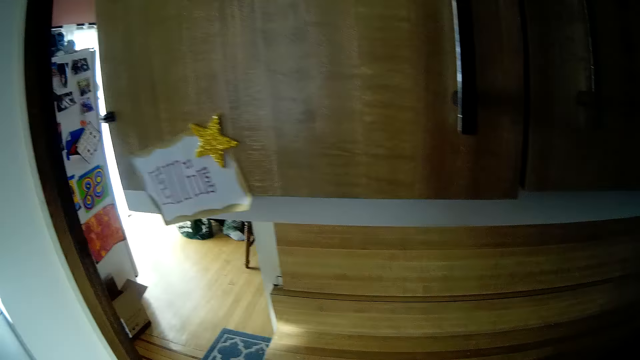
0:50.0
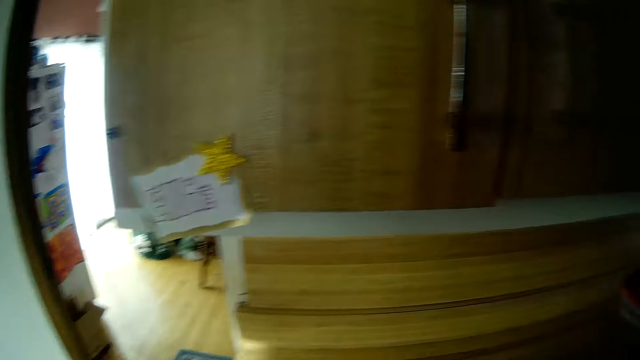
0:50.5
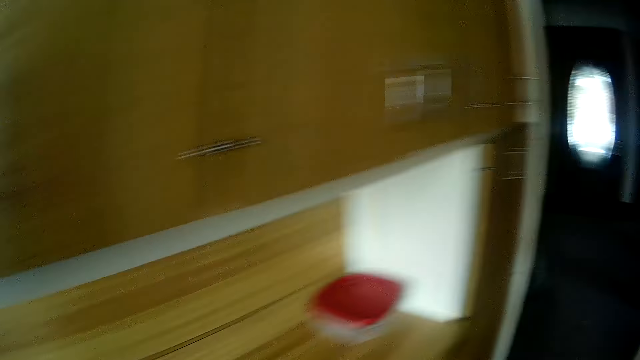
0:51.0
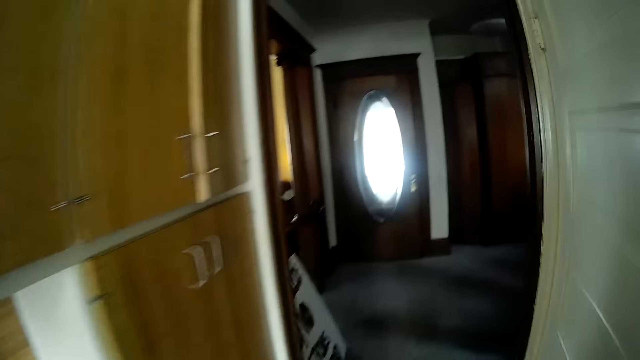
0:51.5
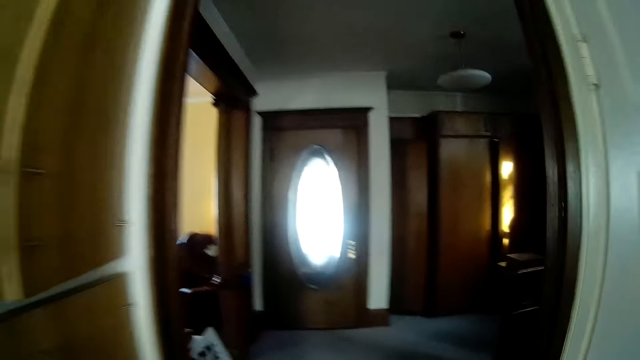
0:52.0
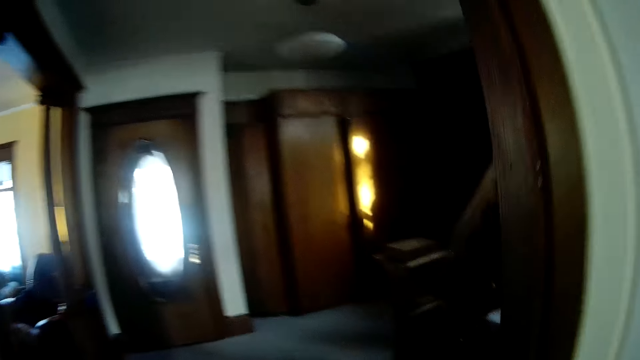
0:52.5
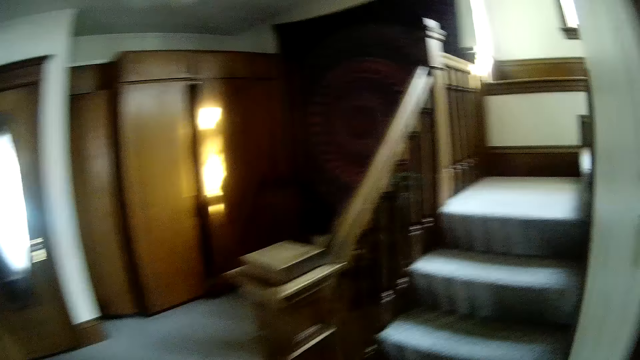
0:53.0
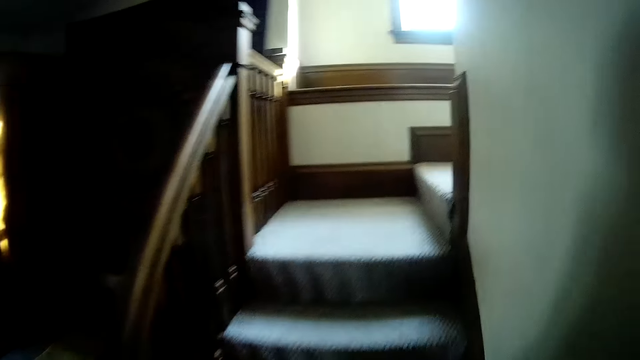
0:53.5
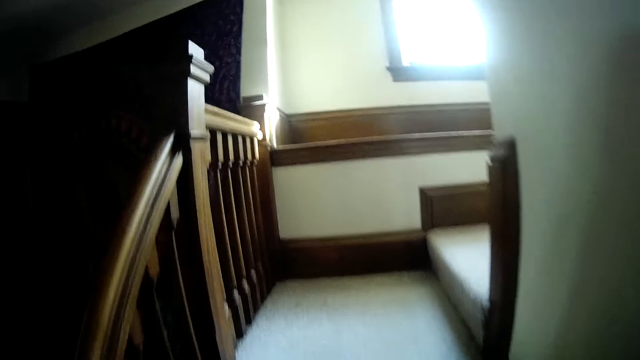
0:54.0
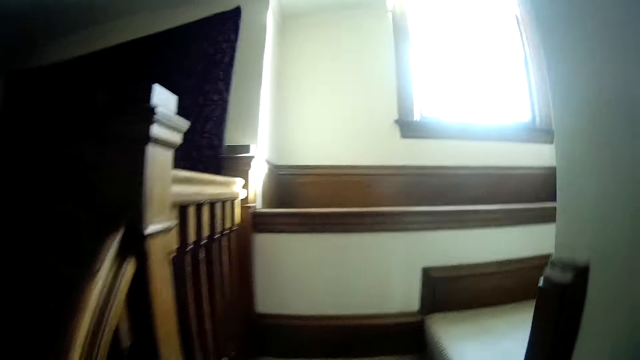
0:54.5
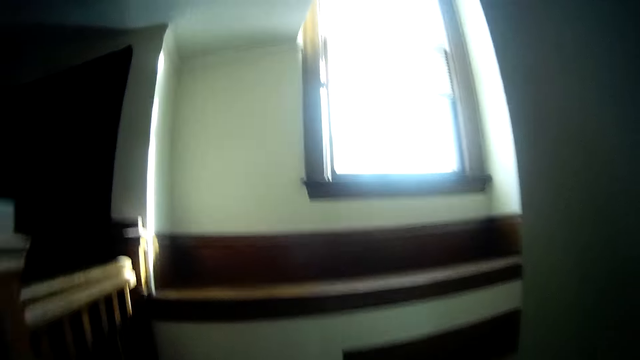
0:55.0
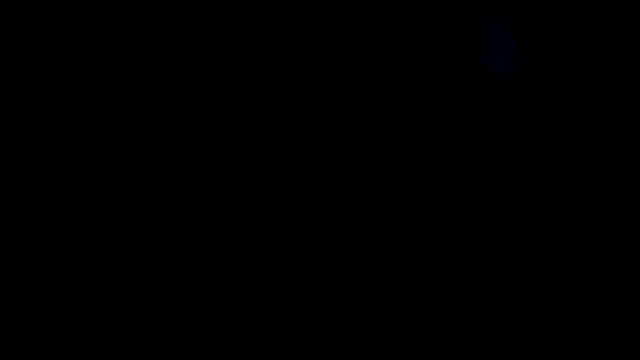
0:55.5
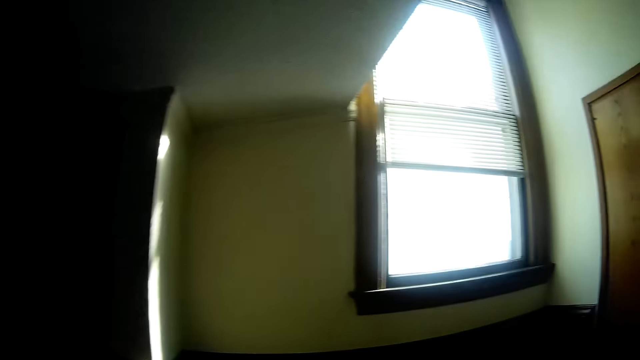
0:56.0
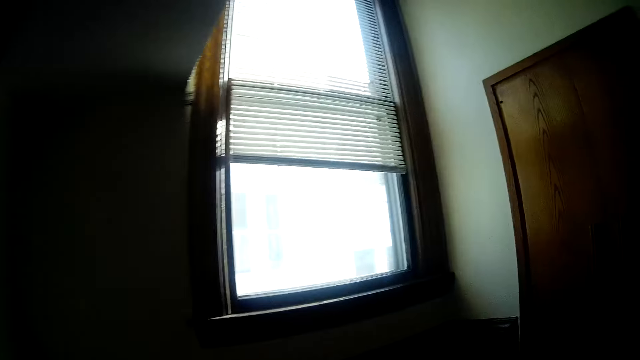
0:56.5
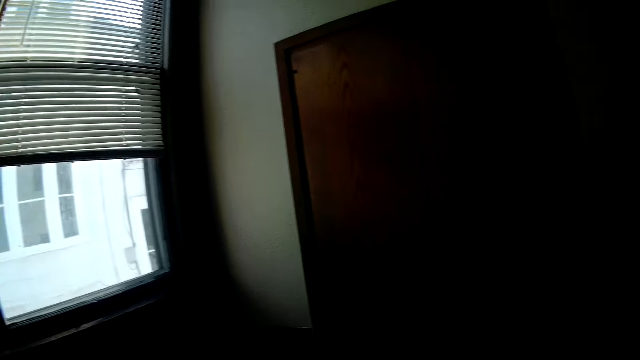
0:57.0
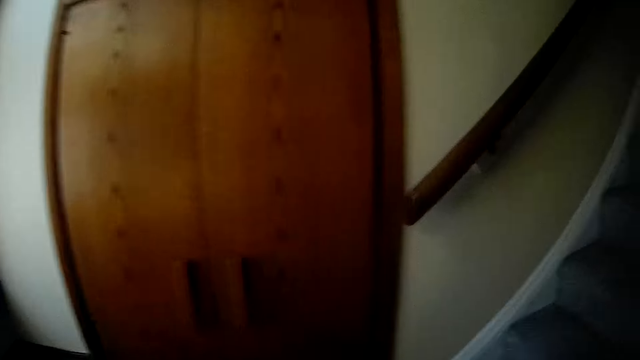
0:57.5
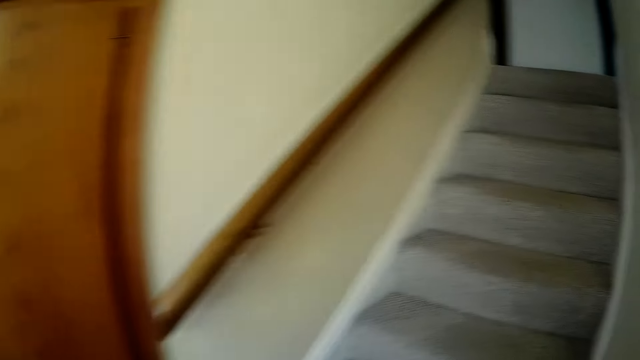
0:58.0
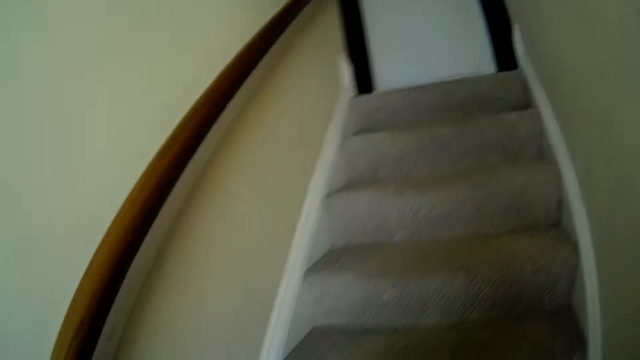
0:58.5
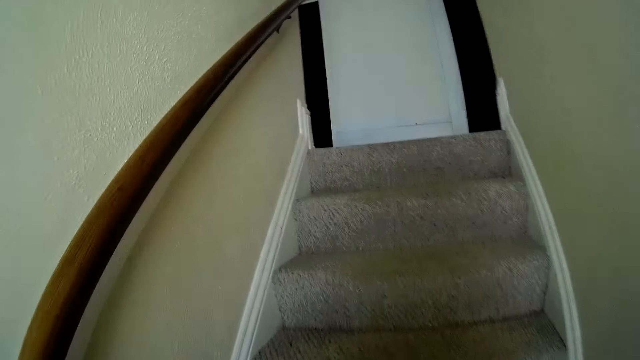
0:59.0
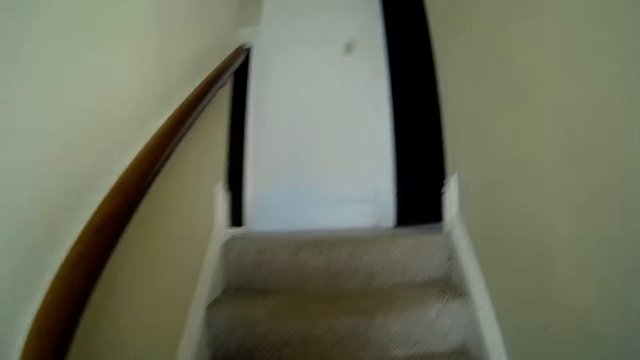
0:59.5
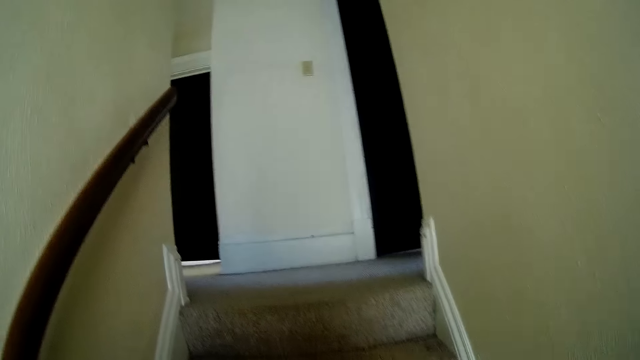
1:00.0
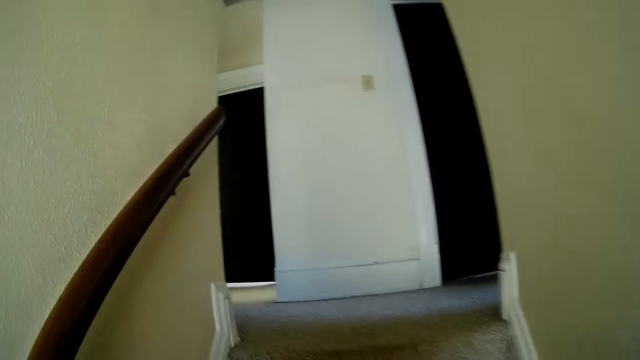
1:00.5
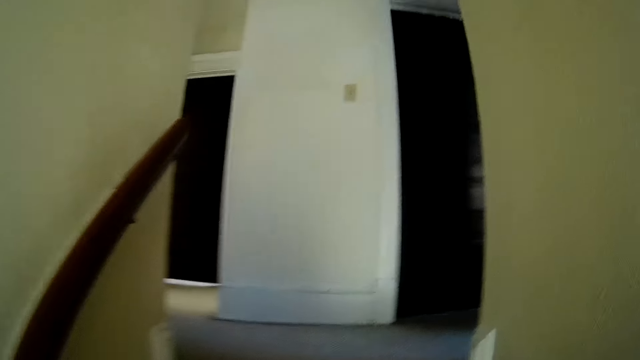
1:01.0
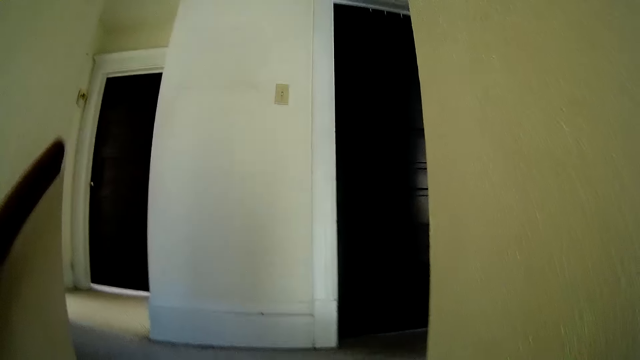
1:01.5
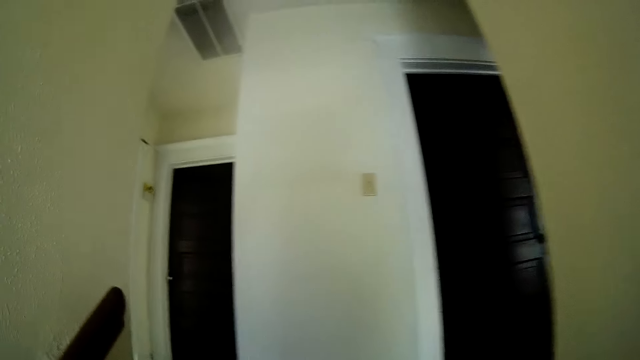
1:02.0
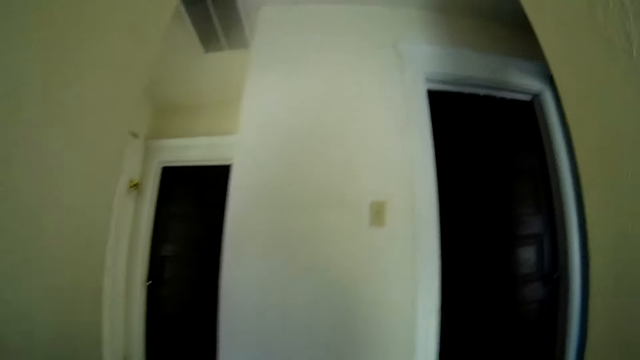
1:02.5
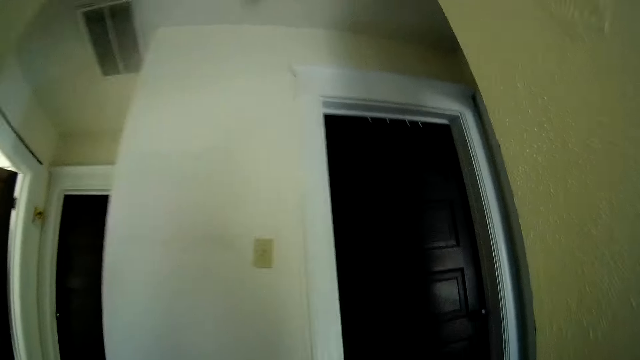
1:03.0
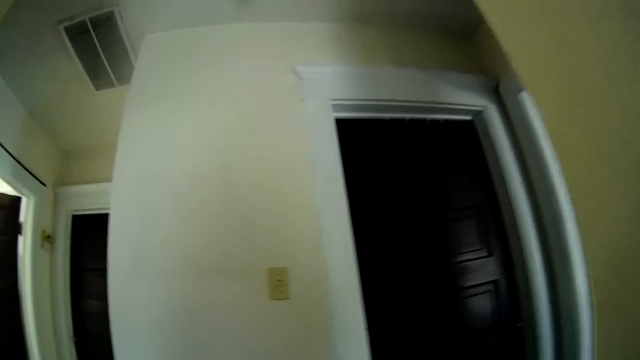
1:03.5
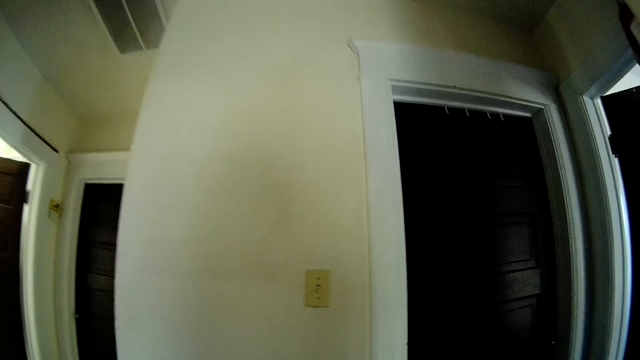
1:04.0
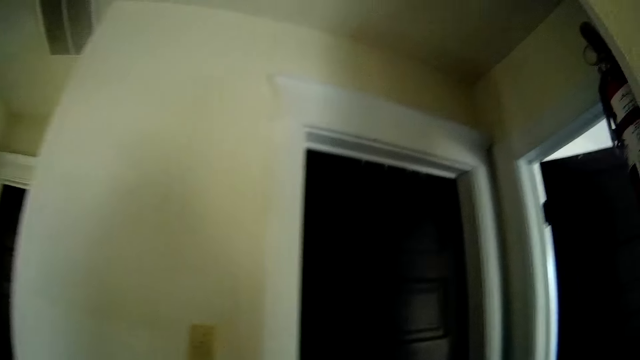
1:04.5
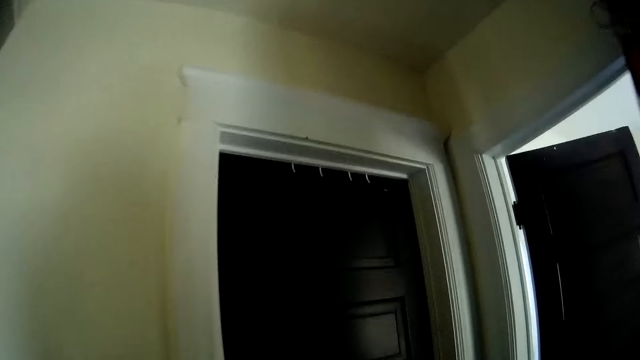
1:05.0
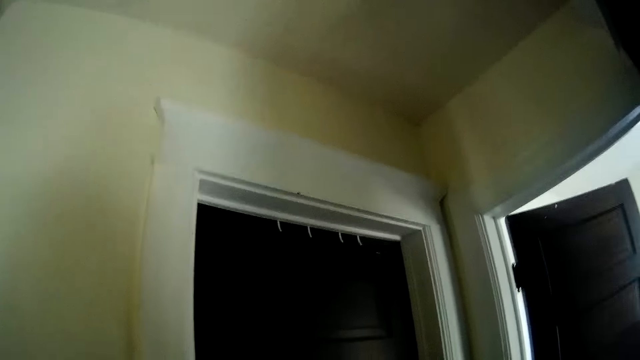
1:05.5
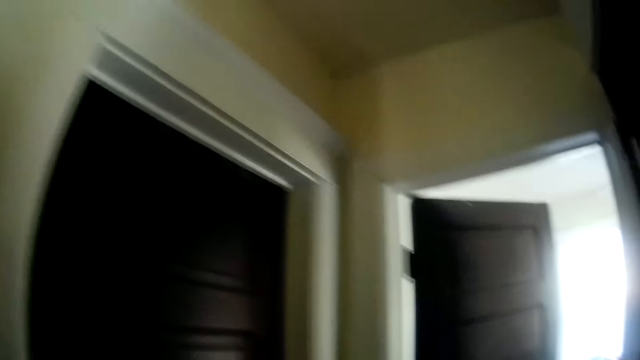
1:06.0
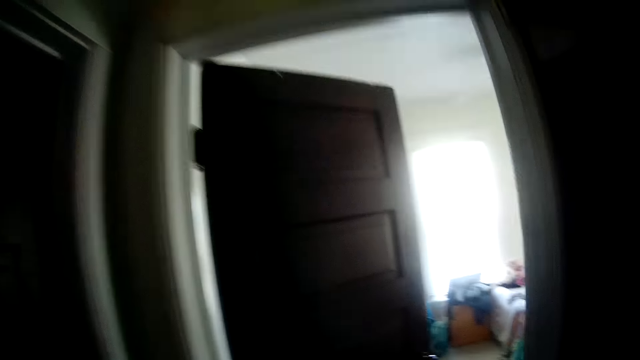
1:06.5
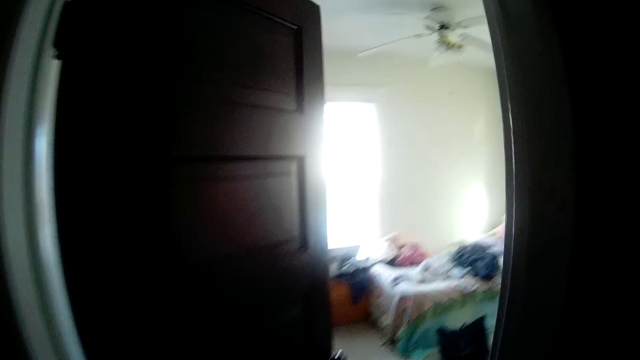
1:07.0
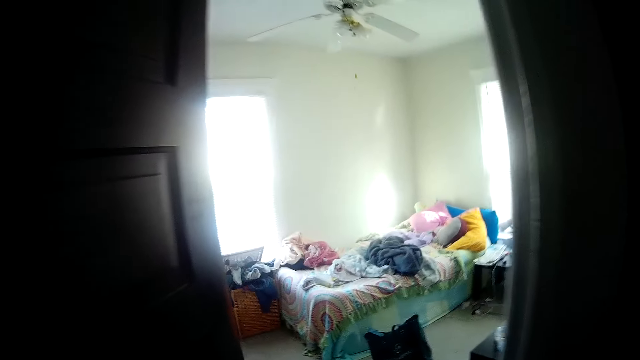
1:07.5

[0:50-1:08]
The camera wearer walks to the bedroom. They climb a flight of stairs.
